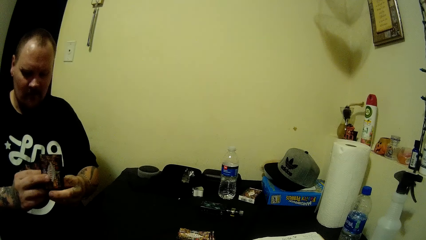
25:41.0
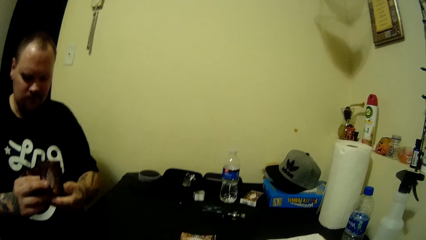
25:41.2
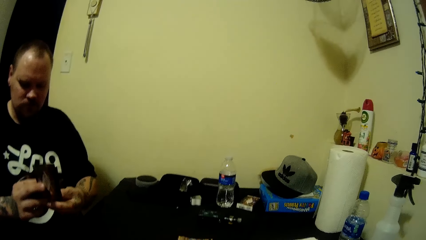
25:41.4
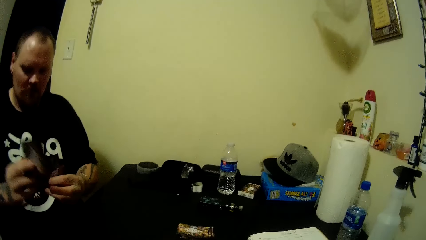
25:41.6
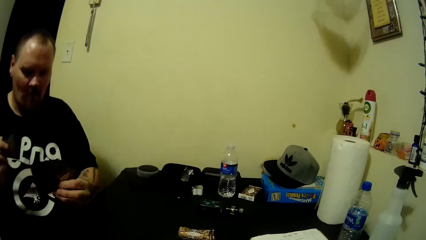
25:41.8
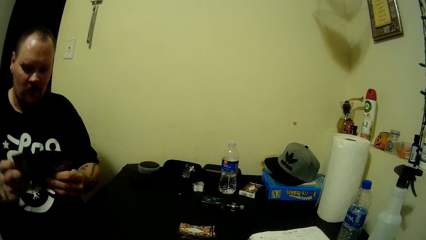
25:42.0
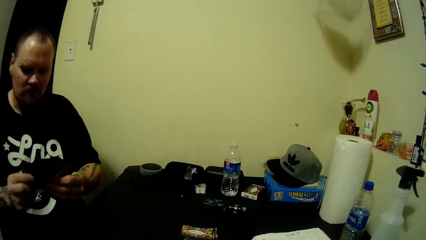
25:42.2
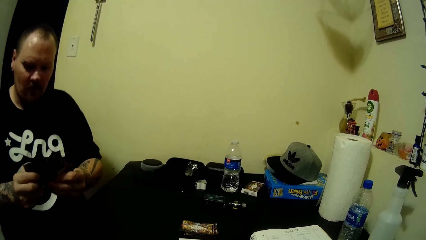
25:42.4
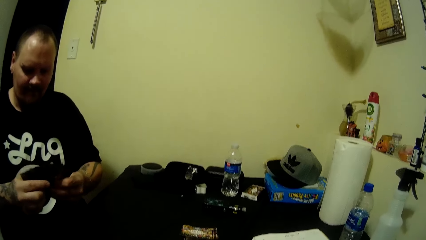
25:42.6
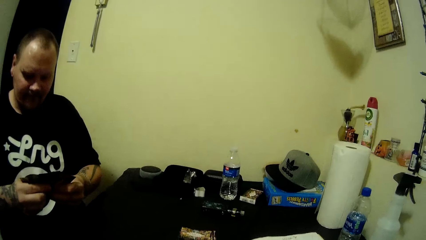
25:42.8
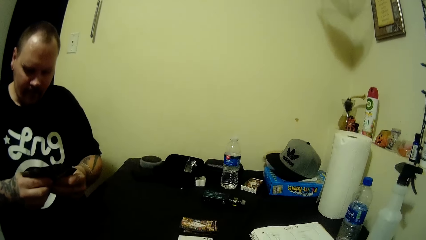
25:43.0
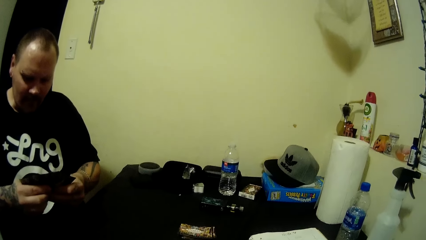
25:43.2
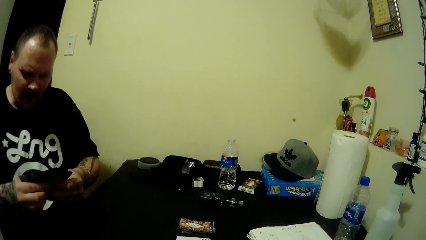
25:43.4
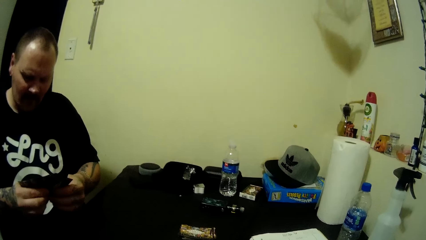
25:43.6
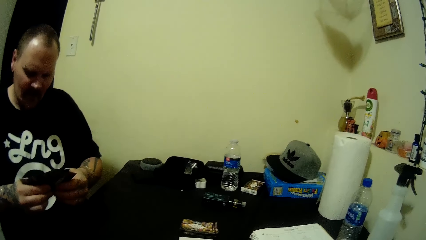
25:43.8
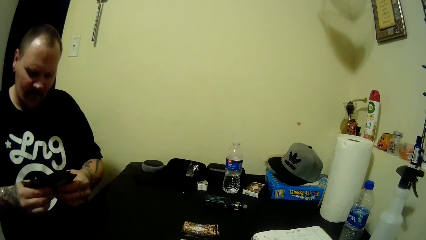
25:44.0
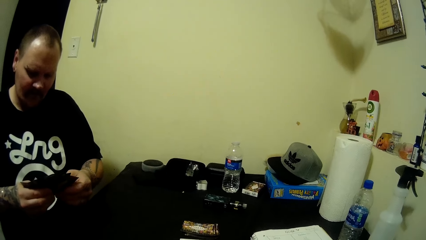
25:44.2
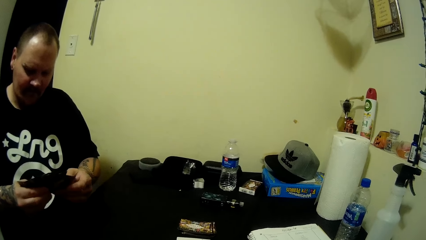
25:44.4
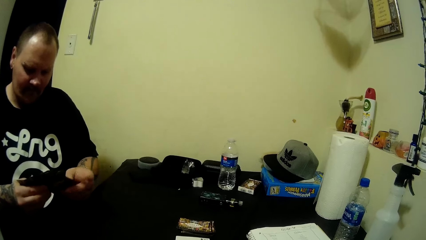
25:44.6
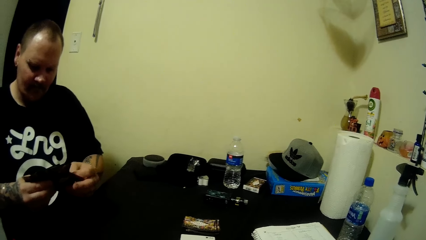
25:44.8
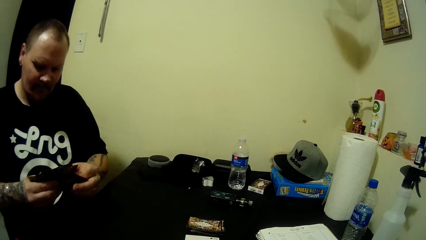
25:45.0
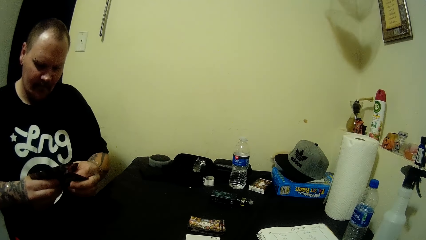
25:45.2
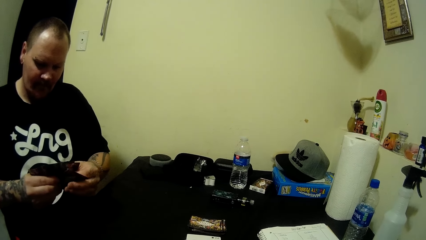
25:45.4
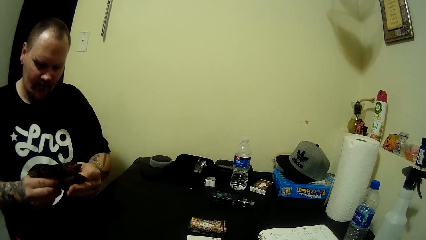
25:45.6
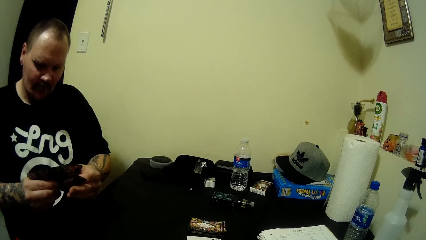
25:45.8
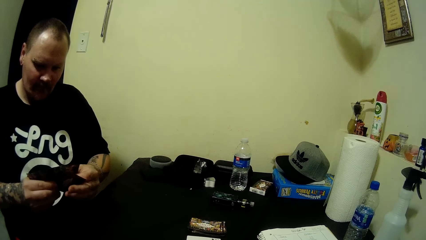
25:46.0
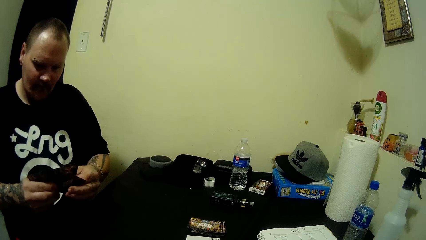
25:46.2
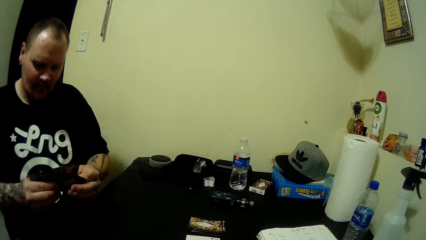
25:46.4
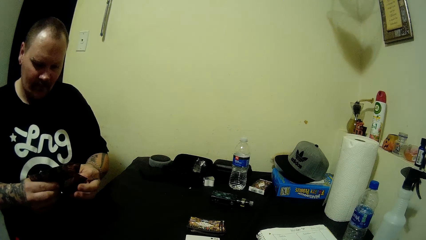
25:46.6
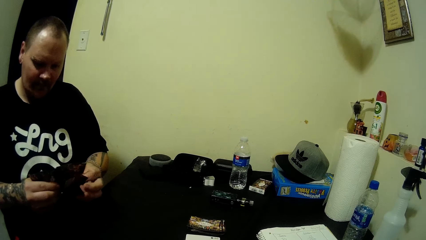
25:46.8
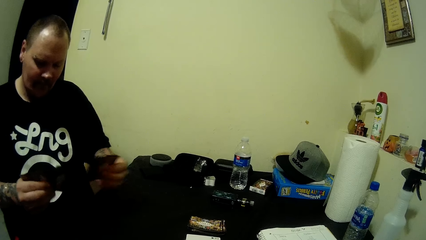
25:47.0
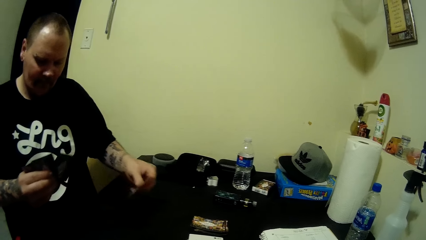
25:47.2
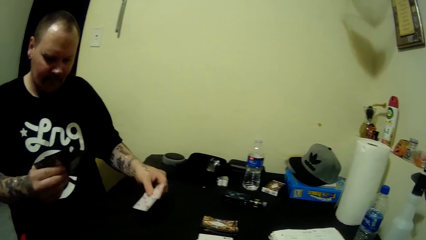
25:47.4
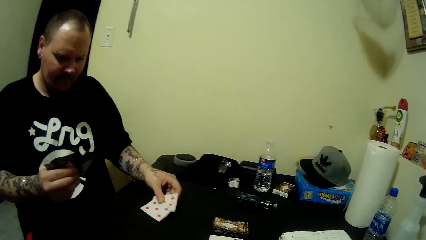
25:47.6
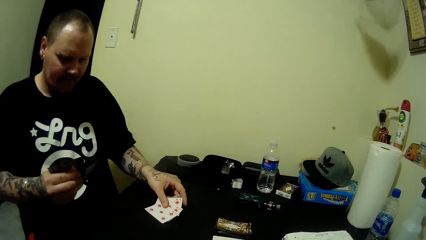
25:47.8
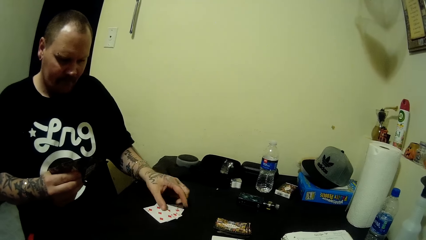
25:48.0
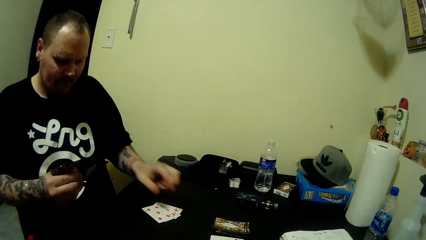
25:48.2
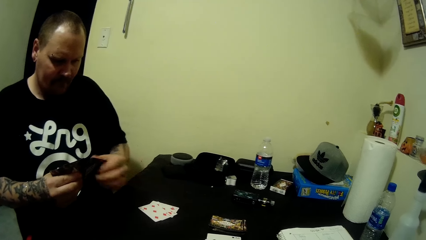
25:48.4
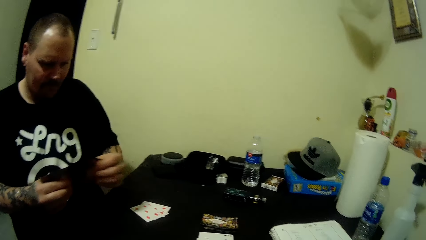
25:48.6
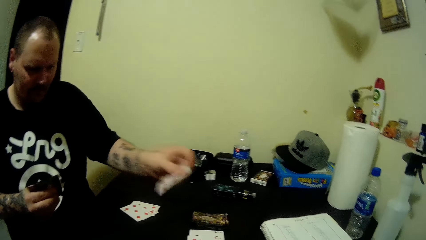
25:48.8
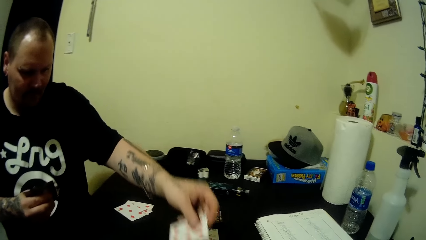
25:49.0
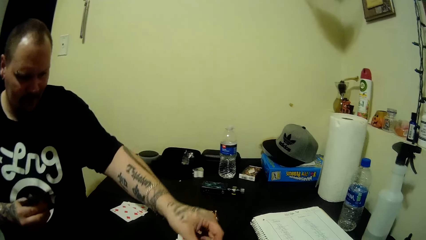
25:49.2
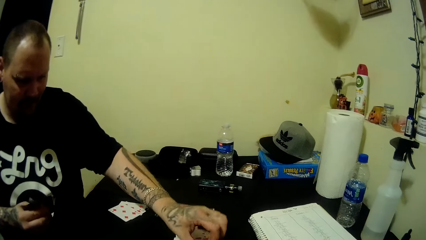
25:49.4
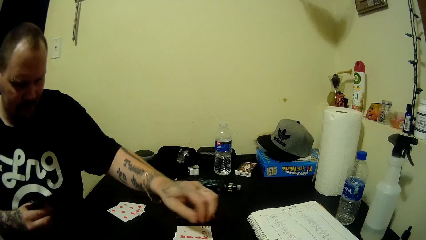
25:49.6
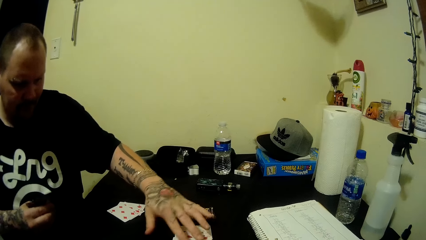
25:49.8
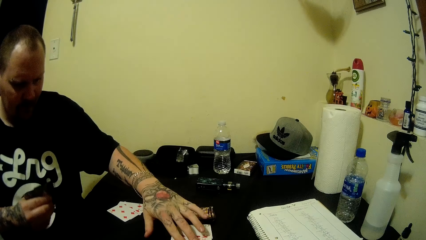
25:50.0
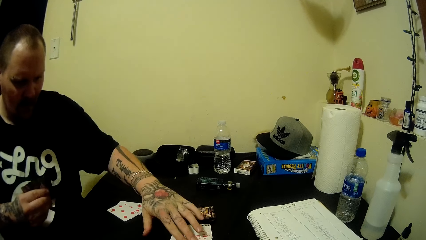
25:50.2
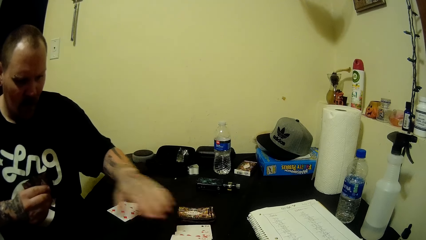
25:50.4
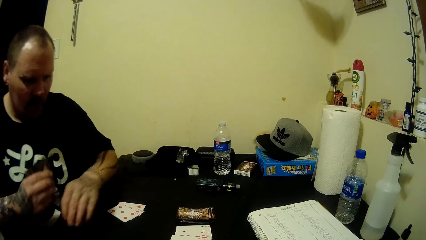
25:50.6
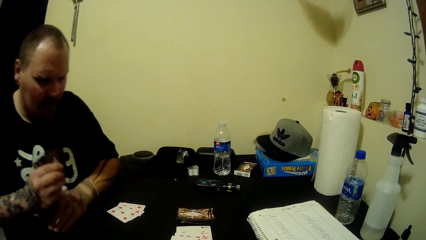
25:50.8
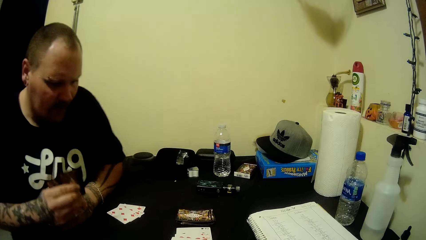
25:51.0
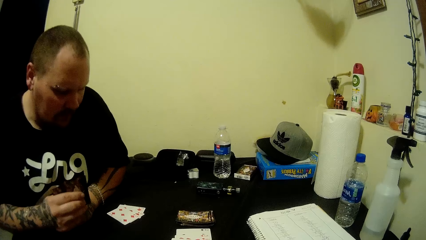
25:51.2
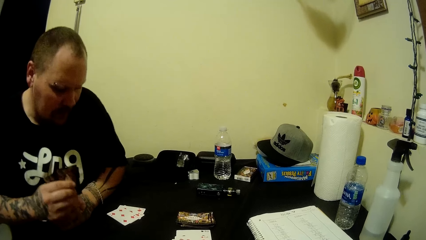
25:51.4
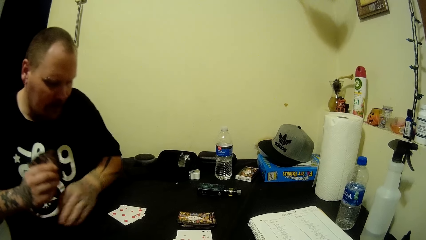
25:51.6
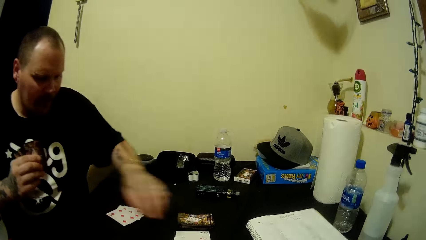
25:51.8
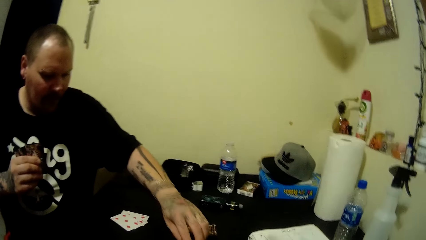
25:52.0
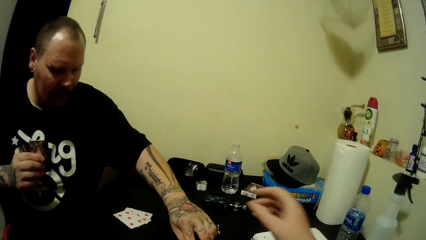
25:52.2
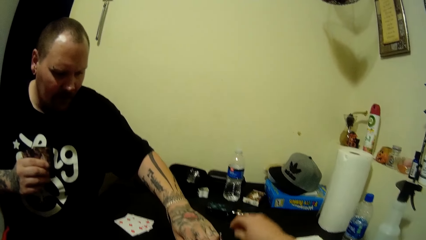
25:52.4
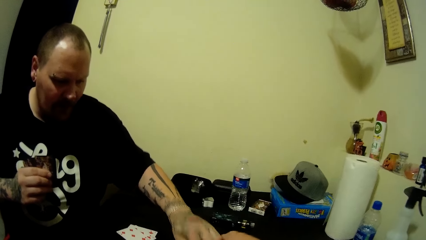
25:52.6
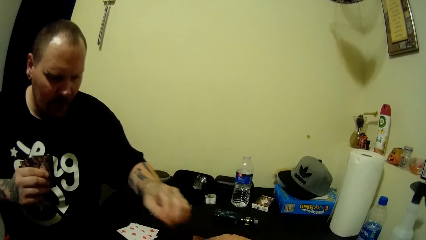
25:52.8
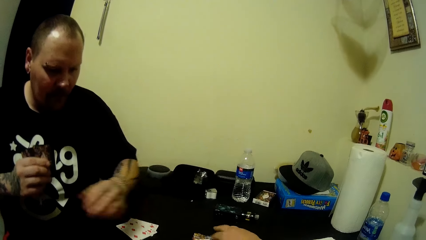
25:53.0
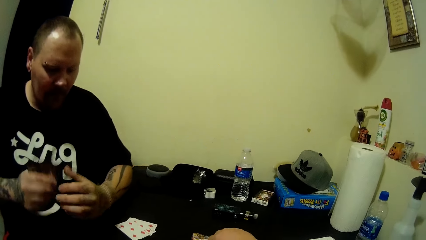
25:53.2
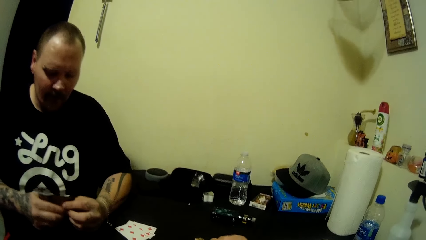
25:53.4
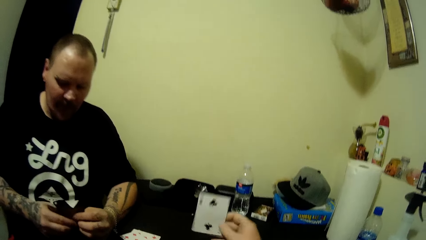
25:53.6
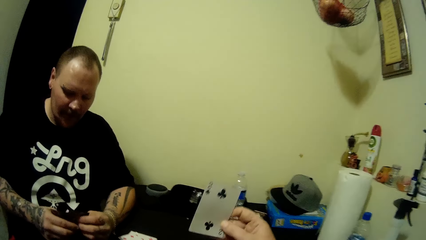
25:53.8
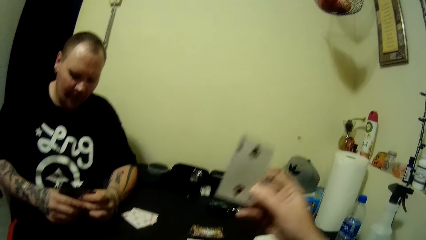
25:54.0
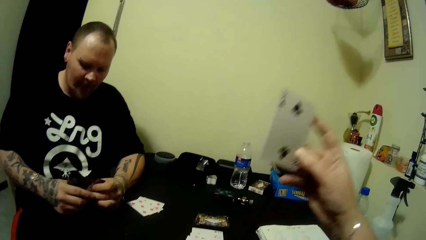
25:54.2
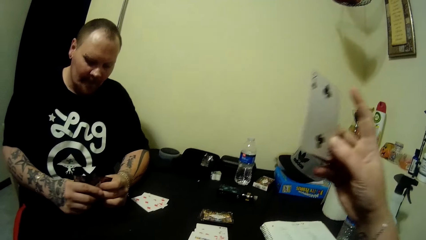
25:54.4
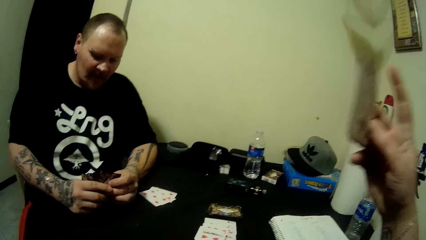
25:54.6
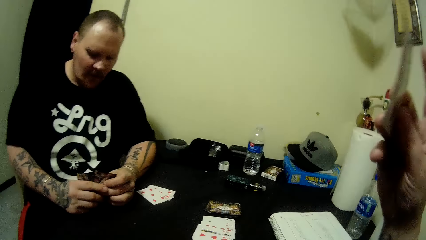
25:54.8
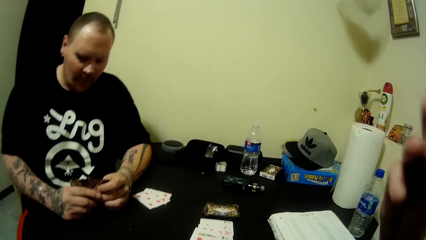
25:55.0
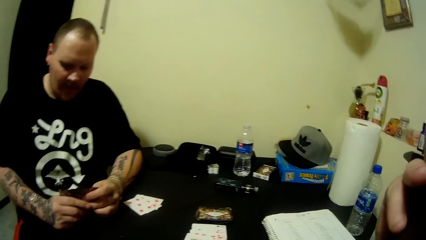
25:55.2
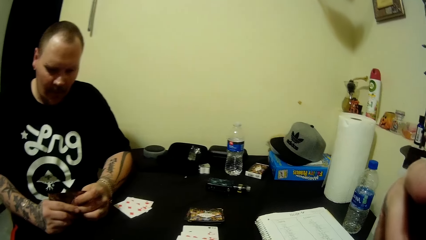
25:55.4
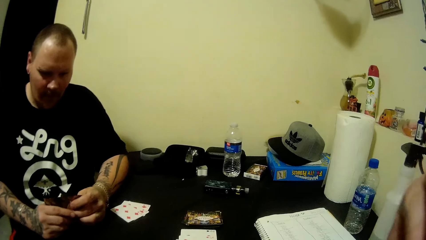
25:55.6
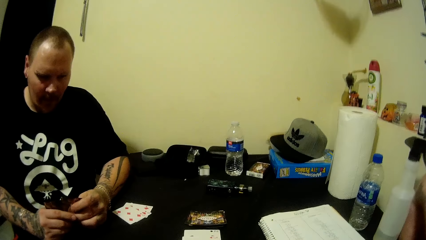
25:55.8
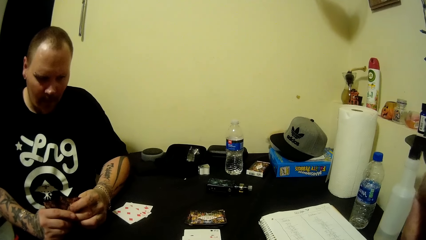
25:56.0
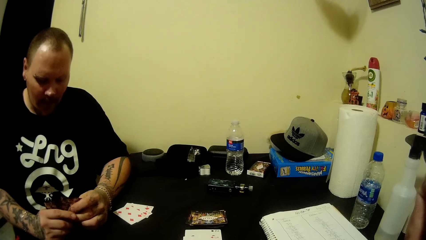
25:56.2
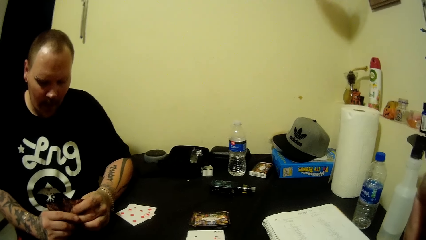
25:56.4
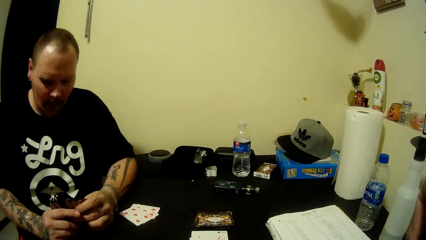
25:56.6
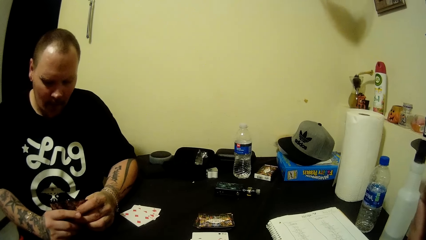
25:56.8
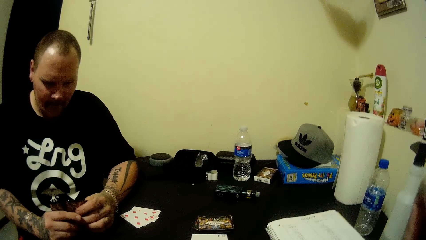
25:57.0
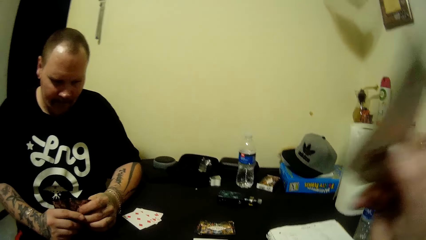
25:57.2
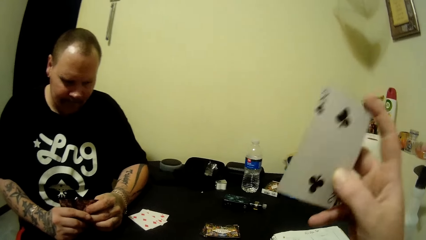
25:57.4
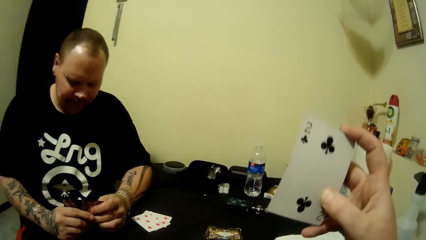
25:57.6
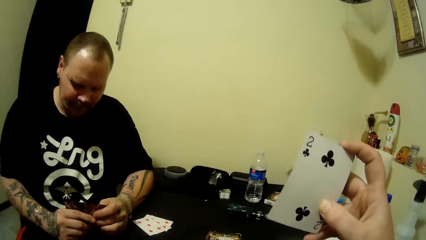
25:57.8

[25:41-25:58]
A man aligns the cards. He drops the cards. He plays a card. The camera wearer picks the card.
